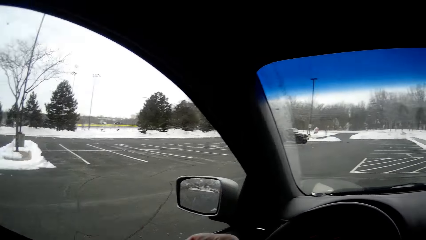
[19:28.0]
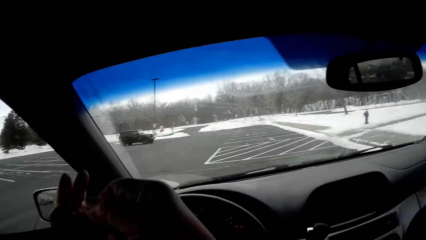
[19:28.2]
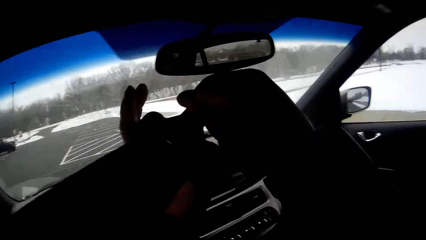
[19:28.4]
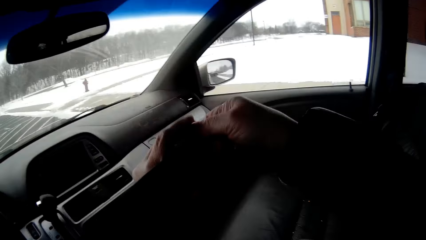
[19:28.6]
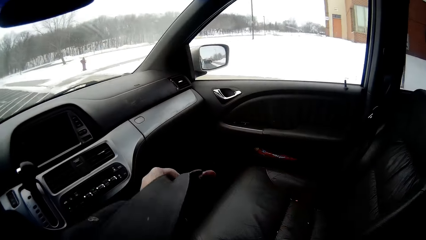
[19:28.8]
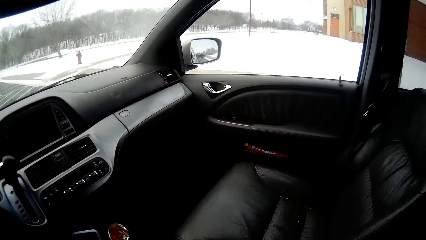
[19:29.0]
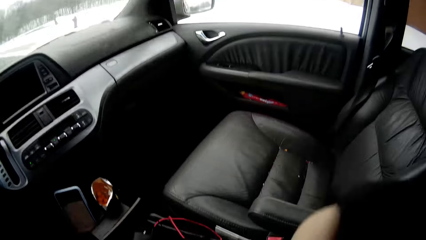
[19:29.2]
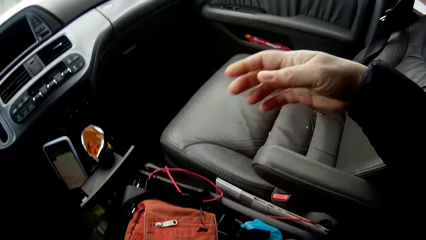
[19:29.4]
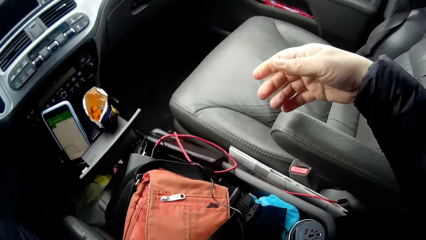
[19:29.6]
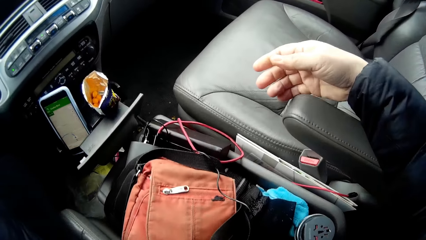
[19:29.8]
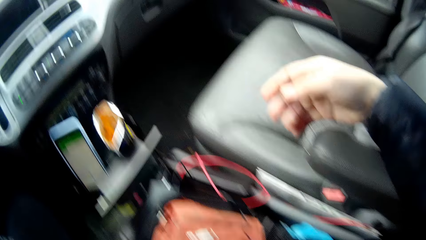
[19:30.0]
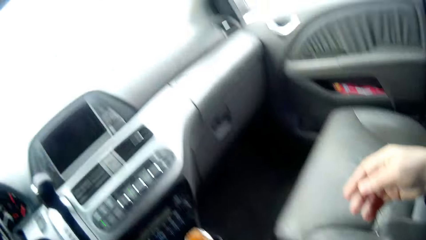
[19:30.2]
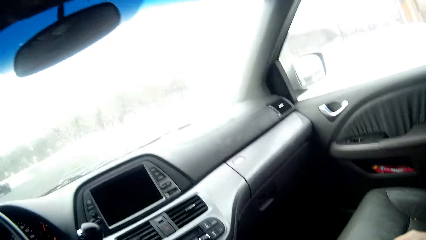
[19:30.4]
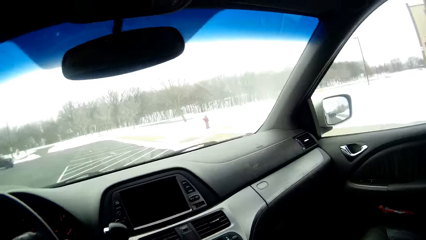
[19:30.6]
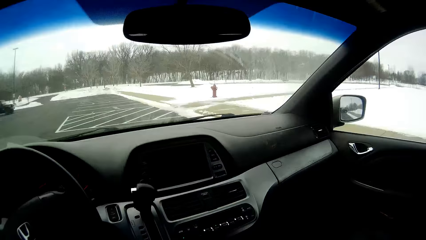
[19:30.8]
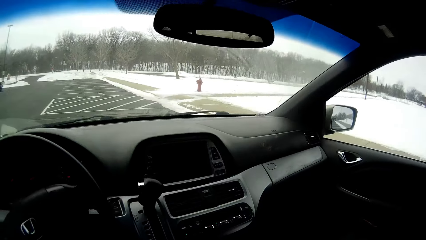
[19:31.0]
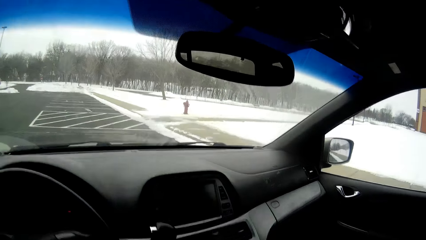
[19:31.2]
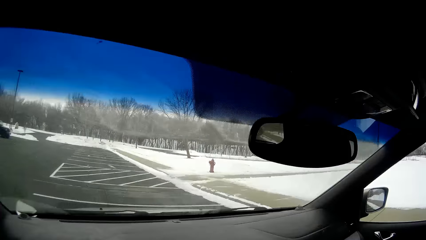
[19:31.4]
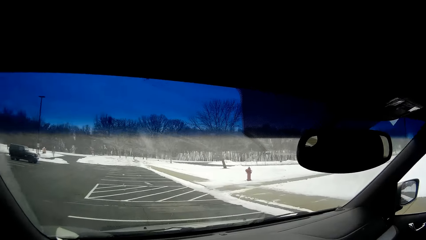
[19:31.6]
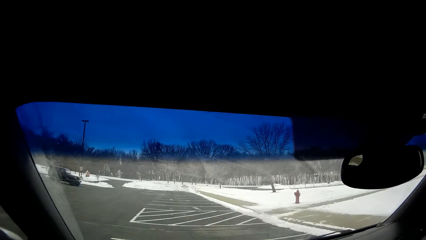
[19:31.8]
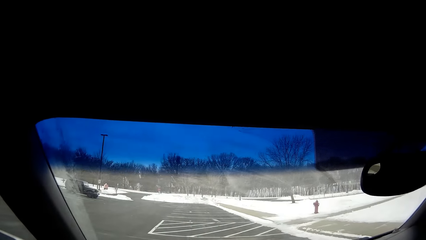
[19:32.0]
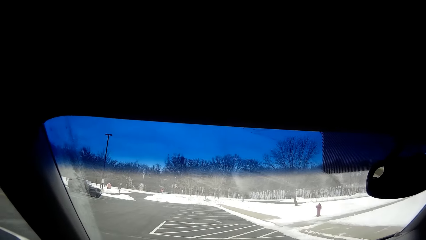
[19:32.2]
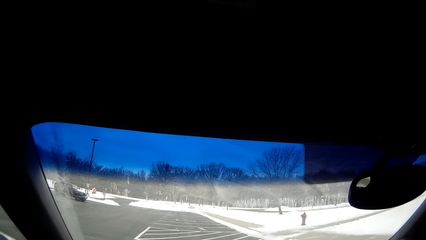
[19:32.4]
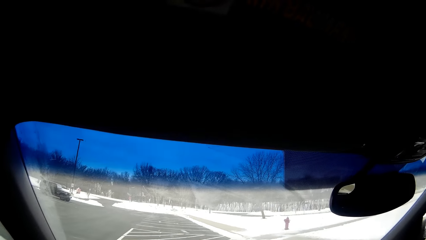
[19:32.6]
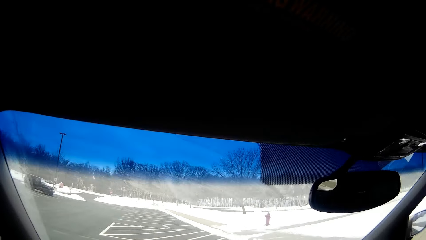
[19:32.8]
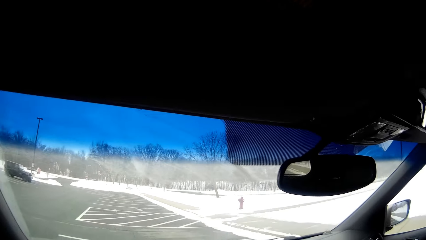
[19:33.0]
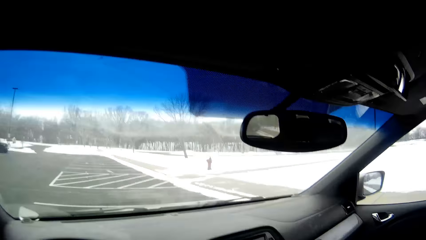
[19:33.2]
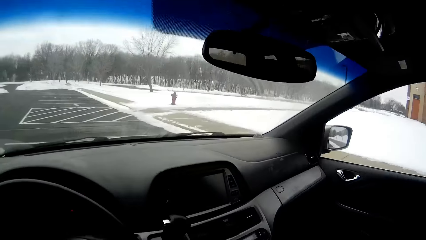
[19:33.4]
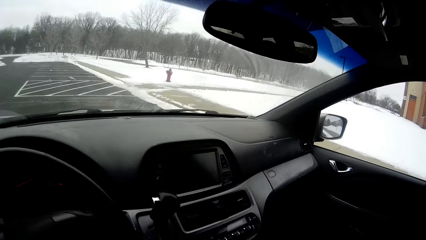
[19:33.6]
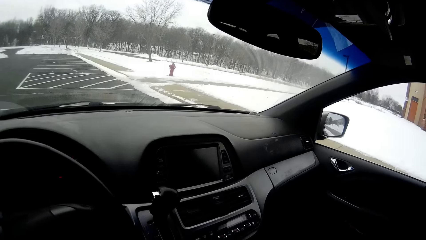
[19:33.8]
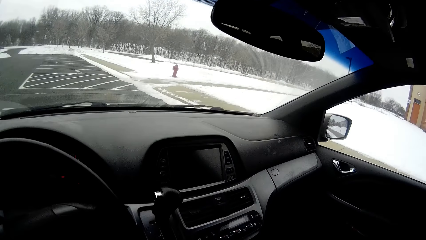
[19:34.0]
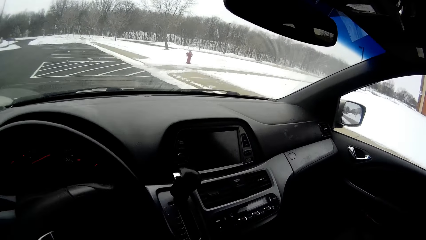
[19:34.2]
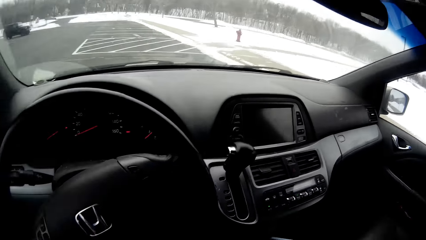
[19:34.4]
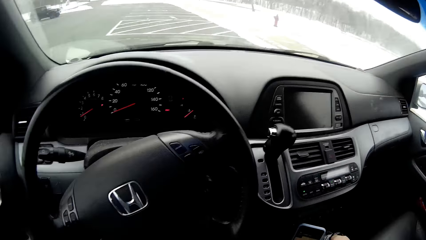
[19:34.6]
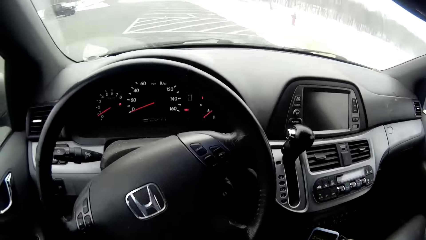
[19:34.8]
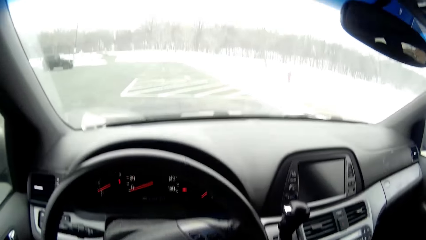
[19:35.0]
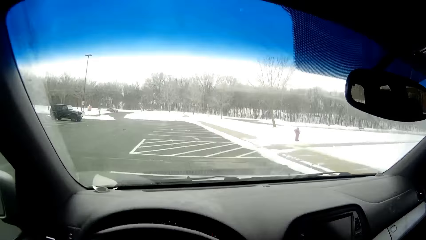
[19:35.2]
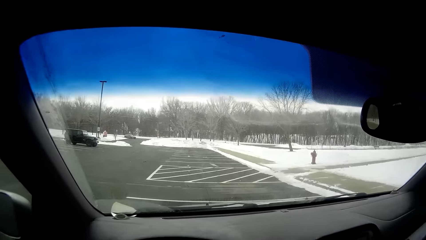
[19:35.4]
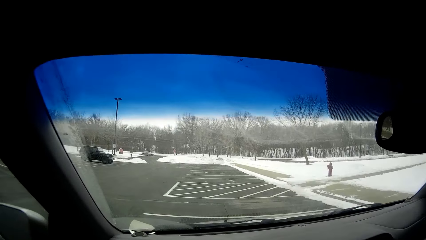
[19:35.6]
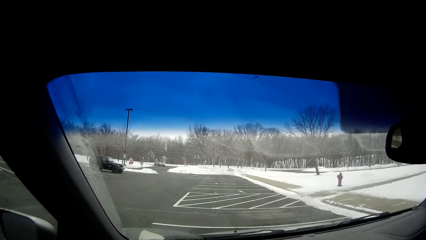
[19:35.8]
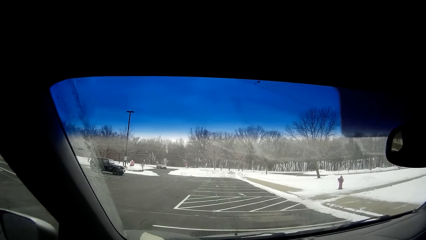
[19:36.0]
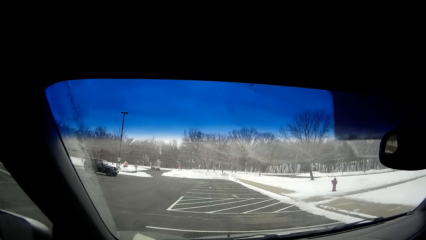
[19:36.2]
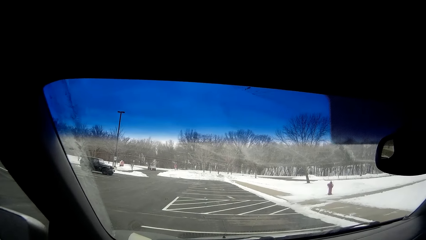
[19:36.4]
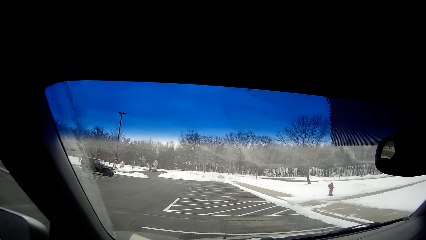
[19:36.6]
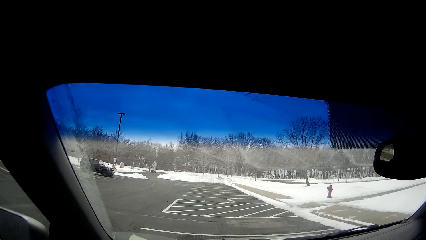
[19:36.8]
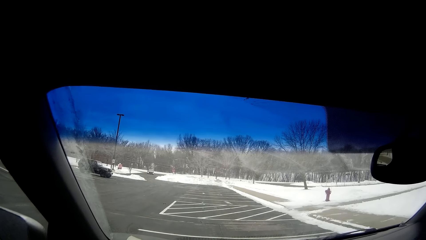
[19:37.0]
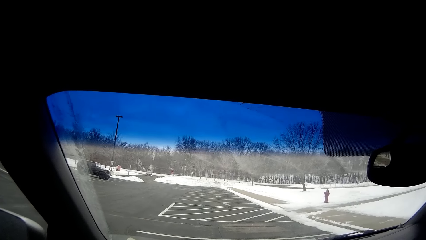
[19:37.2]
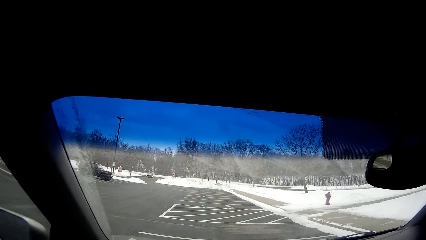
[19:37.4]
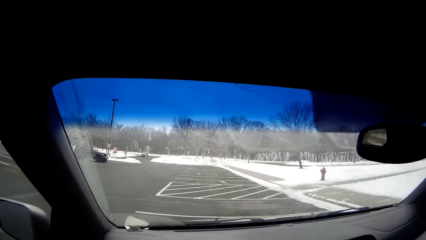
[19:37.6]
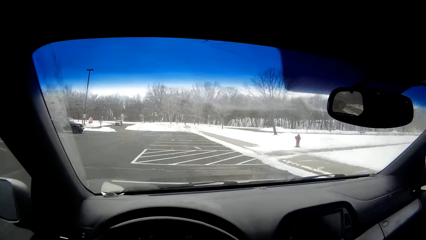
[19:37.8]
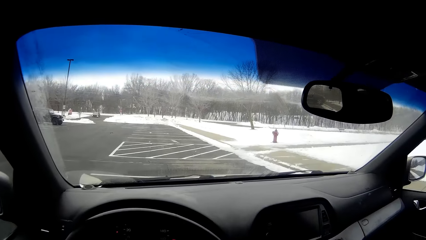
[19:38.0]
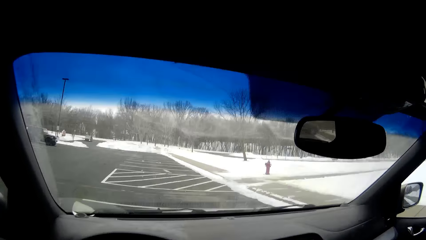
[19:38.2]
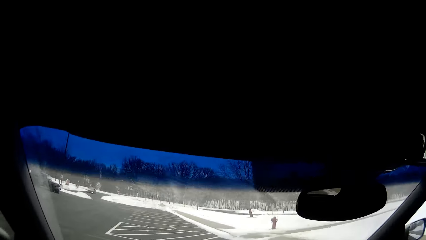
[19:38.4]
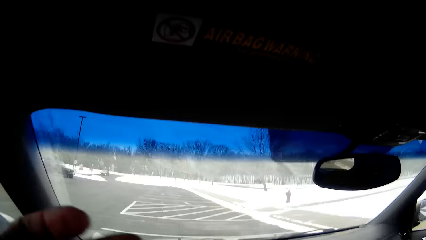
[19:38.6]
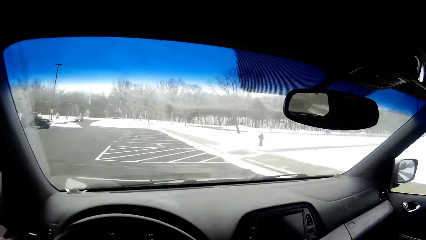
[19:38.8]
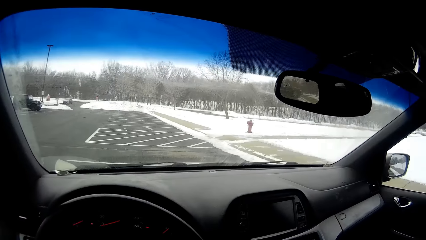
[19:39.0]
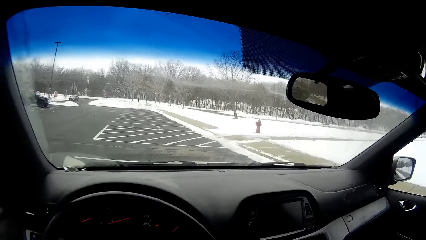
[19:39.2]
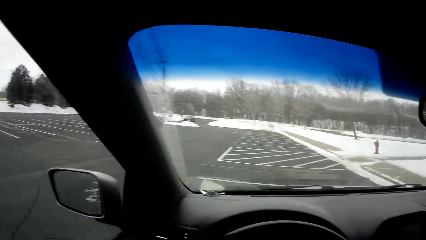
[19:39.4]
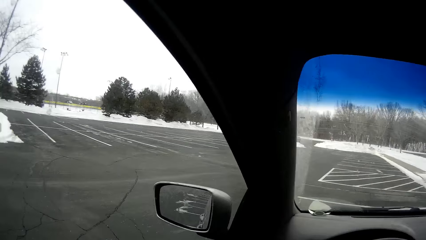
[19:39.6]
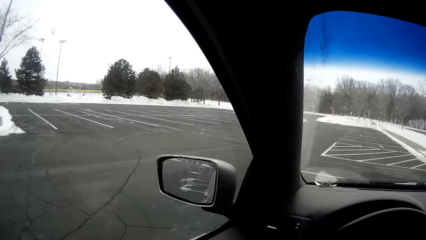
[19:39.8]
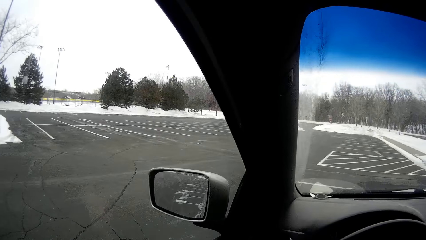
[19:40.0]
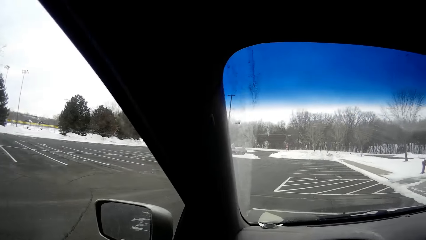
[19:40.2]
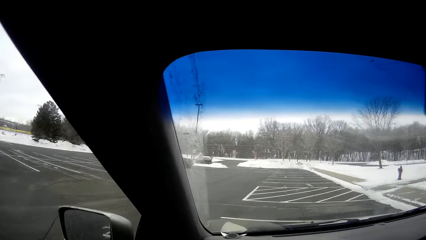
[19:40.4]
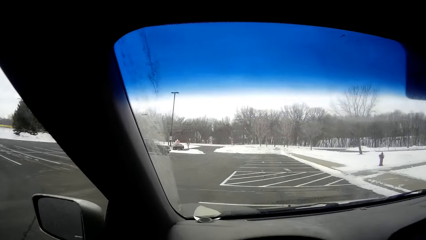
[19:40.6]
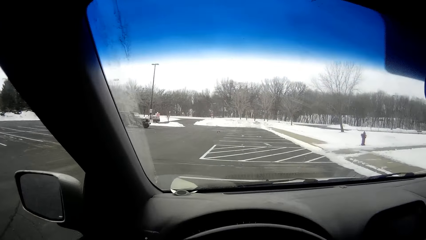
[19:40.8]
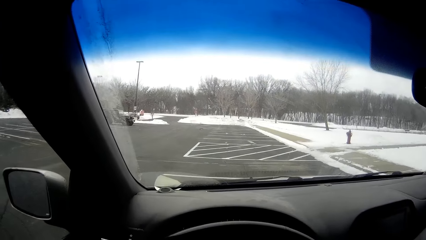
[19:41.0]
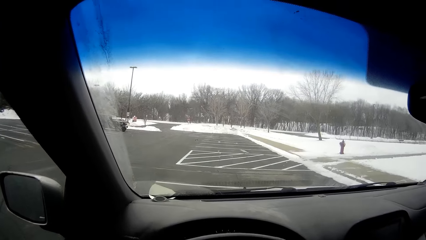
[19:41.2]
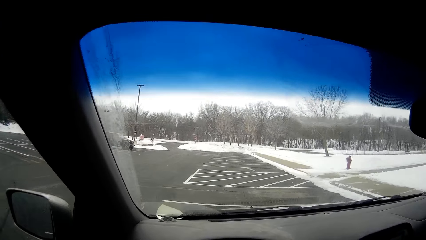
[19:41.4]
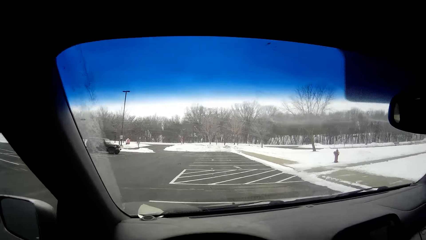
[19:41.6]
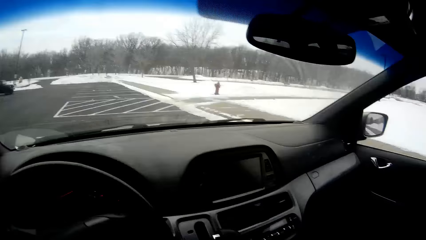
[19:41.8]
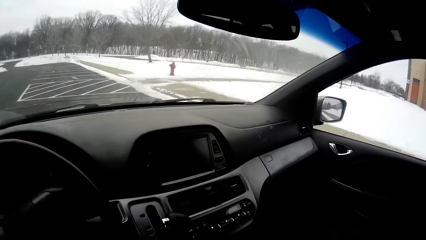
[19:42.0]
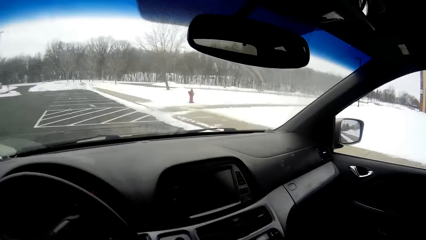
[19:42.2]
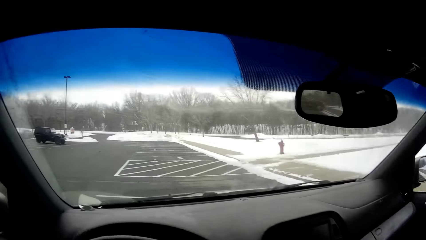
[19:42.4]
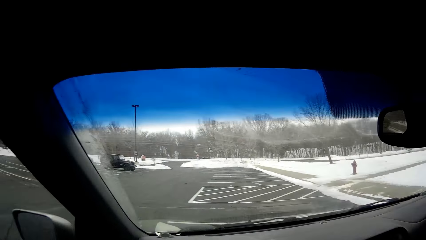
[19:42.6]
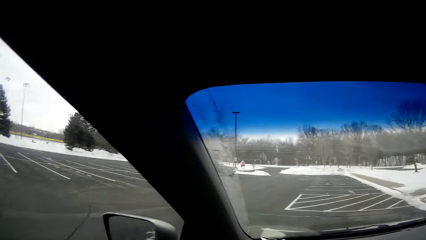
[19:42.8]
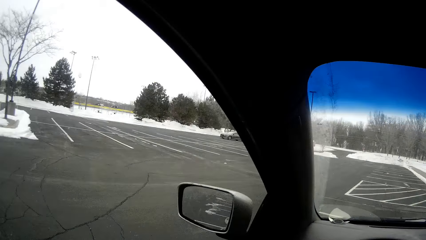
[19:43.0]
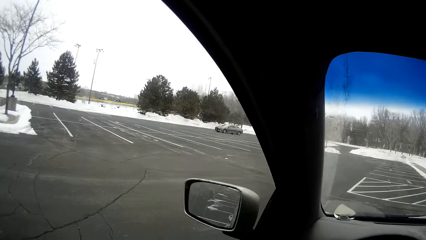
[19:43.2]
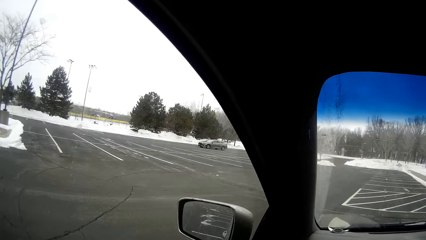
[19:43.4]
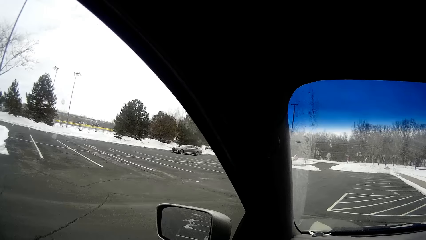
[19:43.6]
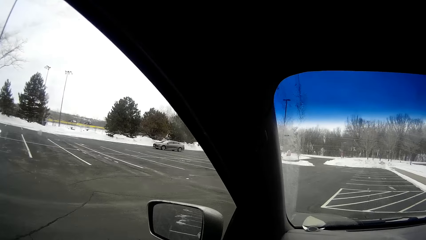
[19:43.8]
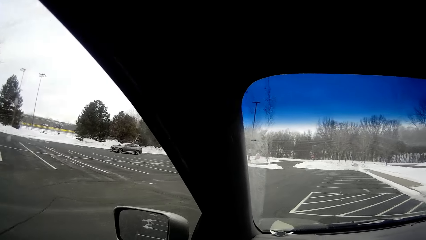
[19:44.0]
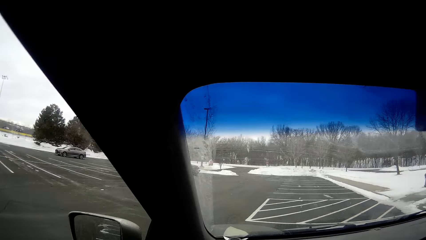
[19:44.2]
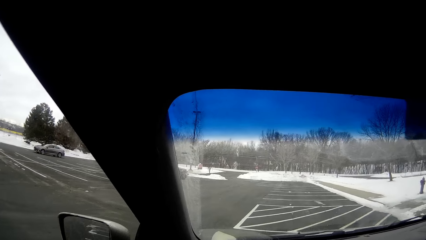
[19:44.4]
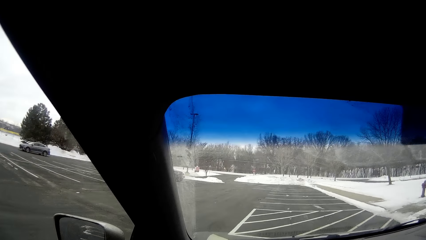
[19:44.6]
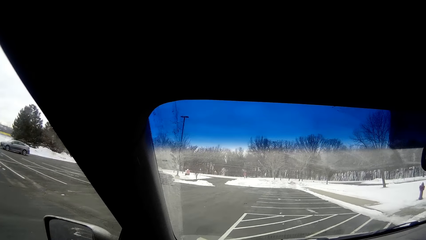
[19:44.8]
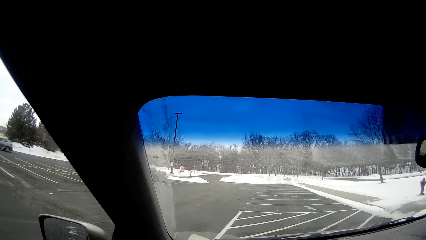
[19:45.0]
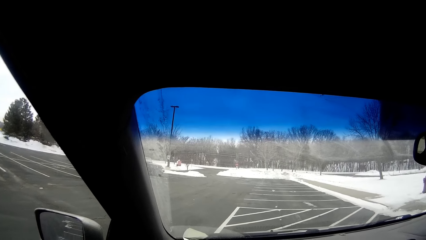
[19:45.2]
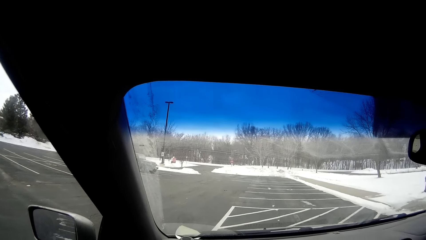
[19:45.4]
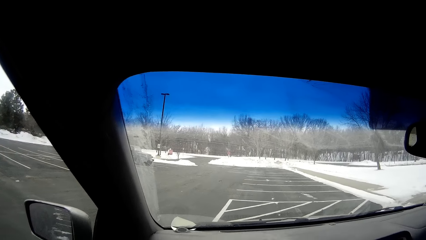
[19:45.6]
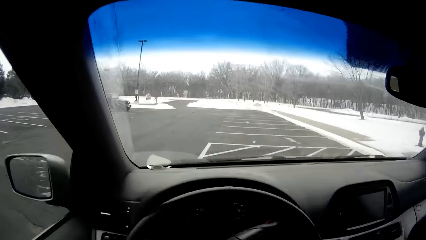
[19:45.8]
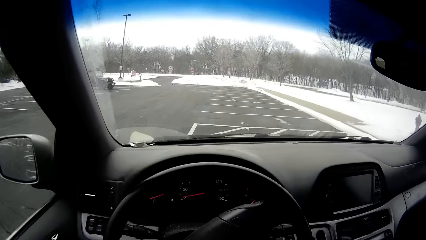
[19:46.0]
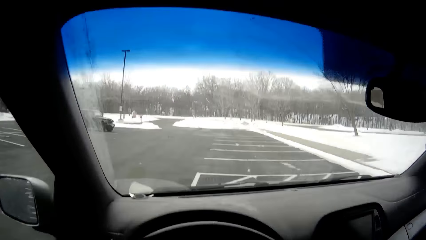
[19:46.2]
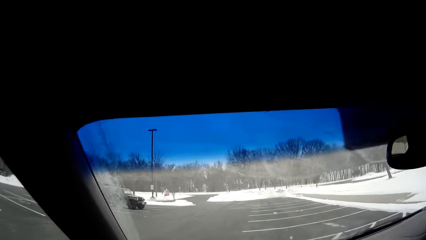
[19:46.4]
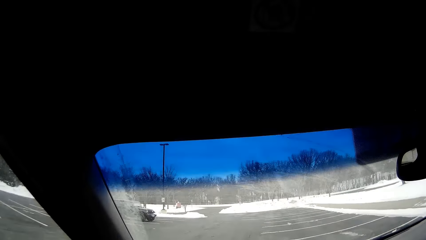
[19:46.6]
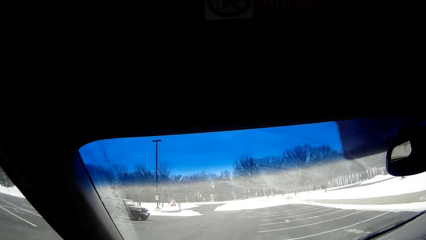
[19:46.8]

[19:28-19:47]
The camera wearer moves the bag within the car. They fasten the safety belt. They look at items in the car. They look around. They drive the car along the road.
